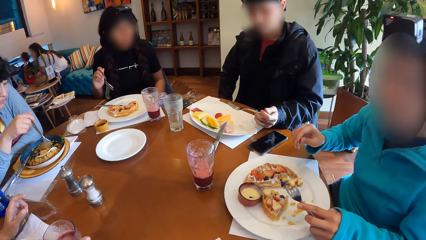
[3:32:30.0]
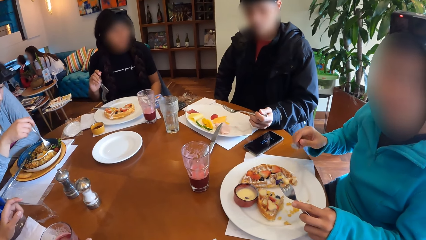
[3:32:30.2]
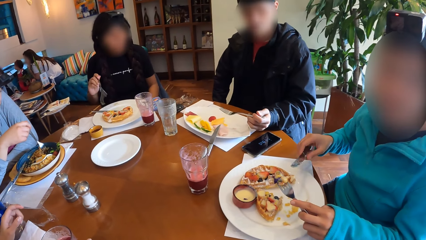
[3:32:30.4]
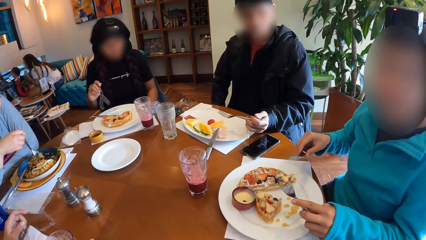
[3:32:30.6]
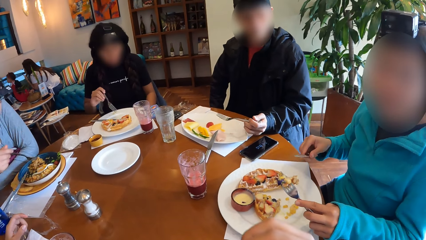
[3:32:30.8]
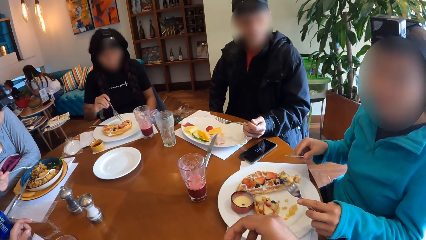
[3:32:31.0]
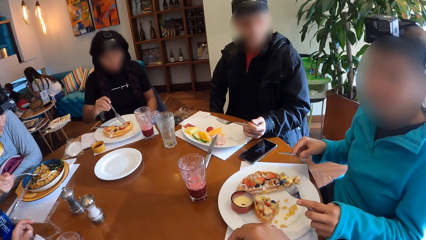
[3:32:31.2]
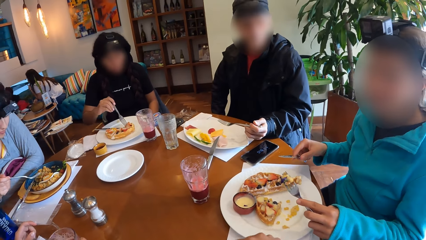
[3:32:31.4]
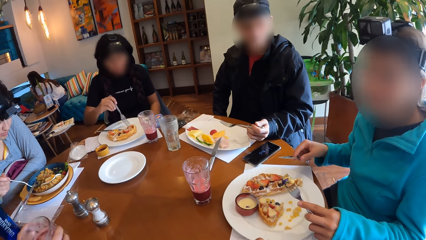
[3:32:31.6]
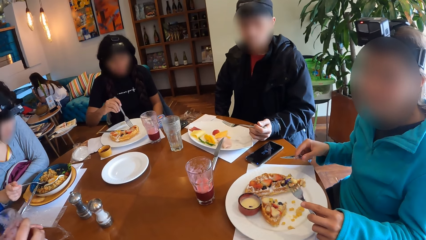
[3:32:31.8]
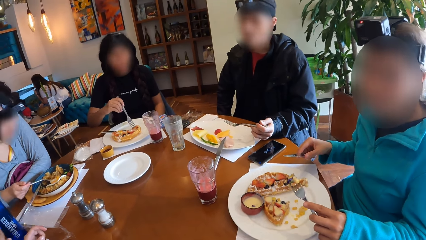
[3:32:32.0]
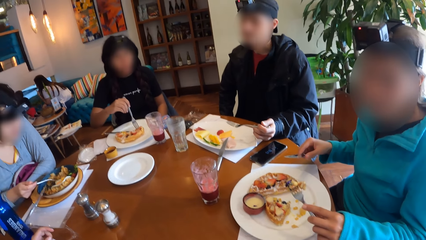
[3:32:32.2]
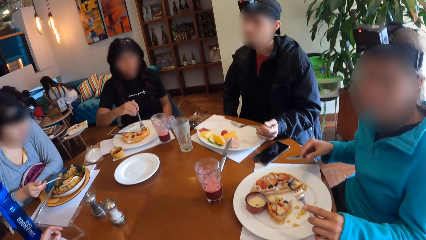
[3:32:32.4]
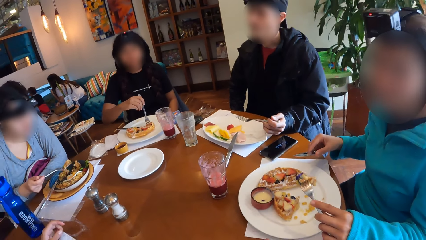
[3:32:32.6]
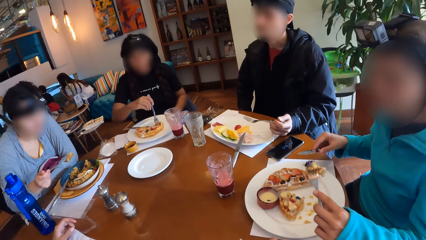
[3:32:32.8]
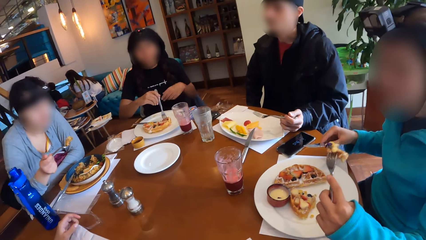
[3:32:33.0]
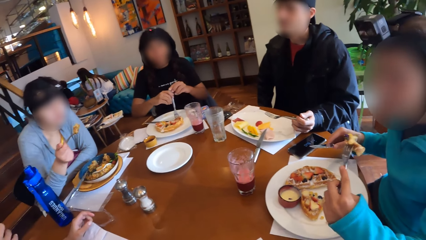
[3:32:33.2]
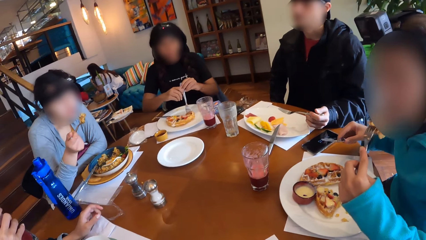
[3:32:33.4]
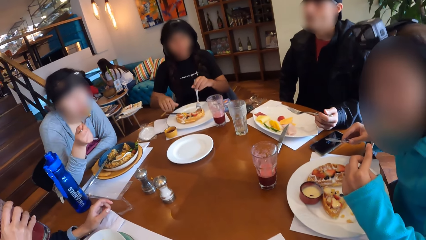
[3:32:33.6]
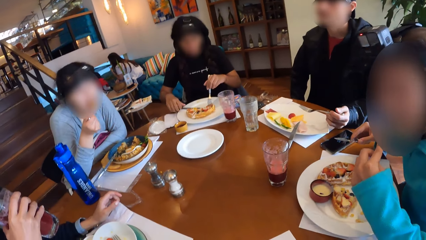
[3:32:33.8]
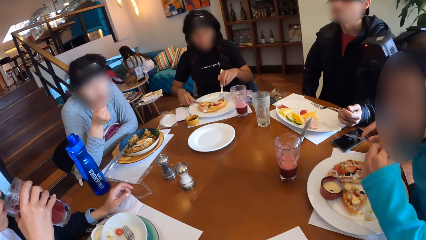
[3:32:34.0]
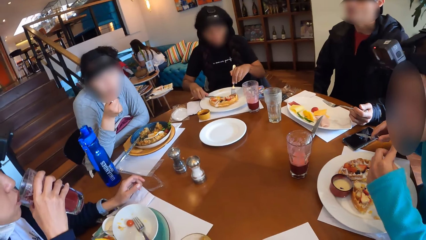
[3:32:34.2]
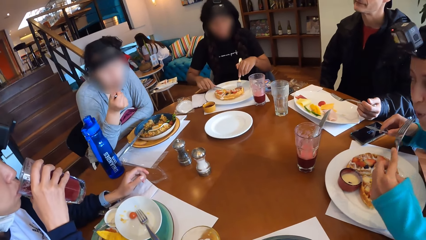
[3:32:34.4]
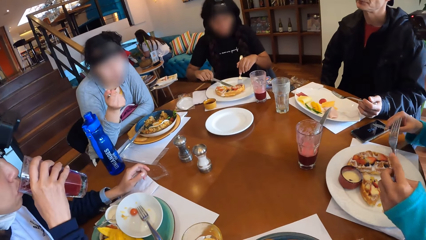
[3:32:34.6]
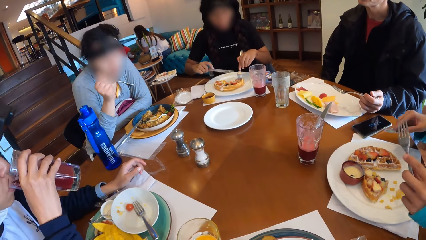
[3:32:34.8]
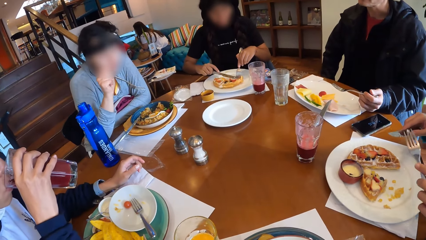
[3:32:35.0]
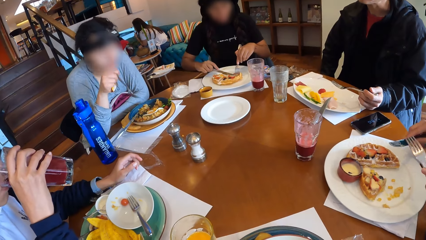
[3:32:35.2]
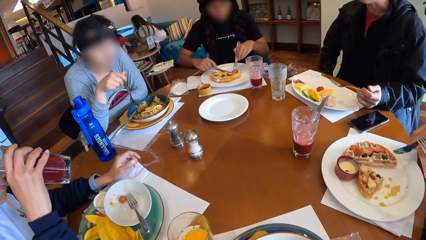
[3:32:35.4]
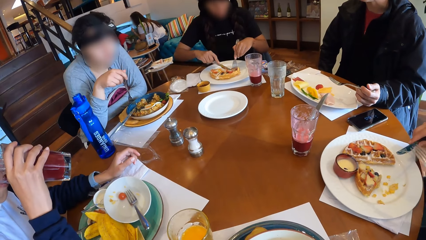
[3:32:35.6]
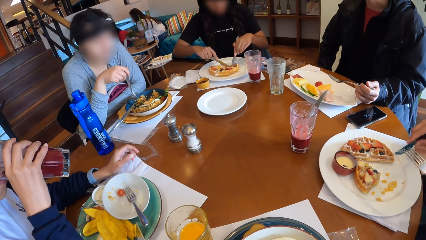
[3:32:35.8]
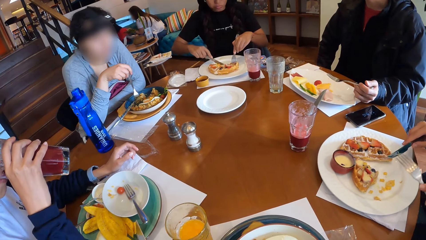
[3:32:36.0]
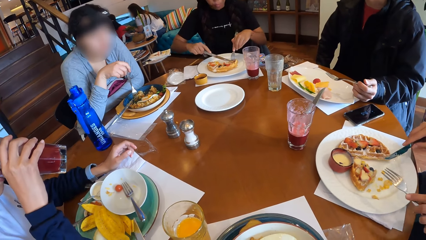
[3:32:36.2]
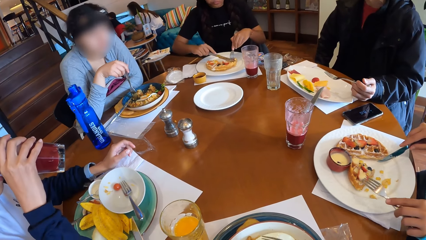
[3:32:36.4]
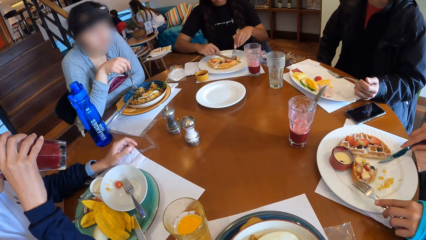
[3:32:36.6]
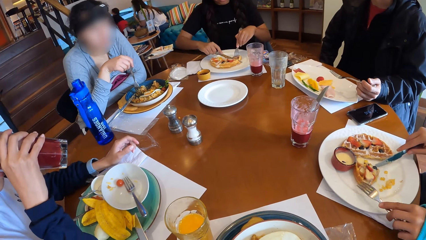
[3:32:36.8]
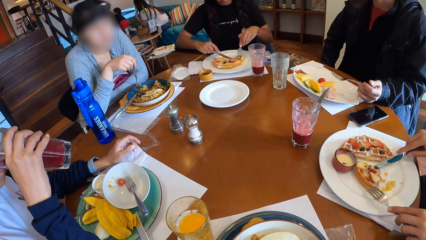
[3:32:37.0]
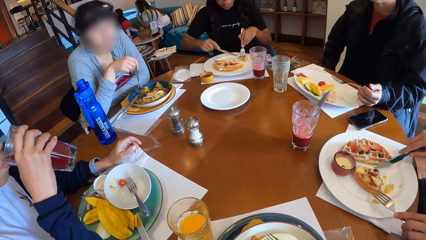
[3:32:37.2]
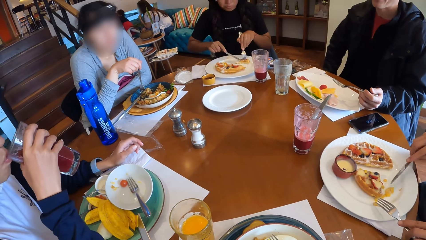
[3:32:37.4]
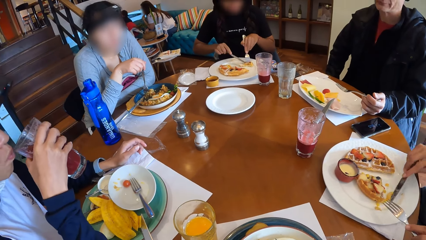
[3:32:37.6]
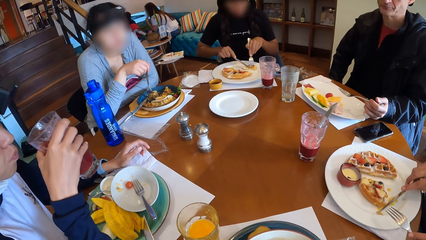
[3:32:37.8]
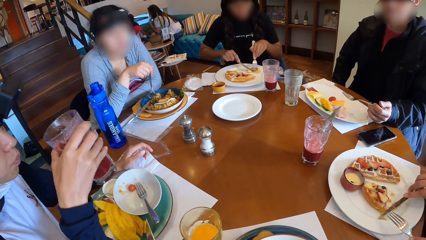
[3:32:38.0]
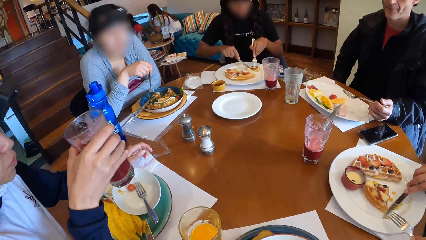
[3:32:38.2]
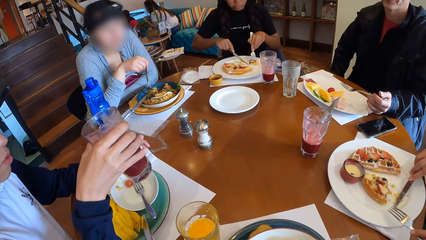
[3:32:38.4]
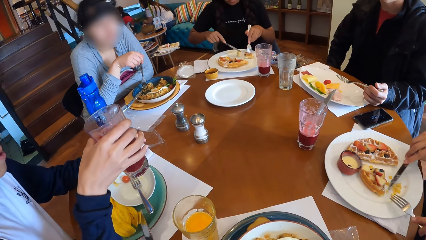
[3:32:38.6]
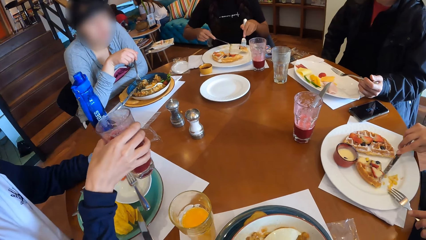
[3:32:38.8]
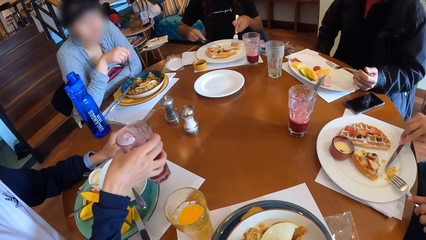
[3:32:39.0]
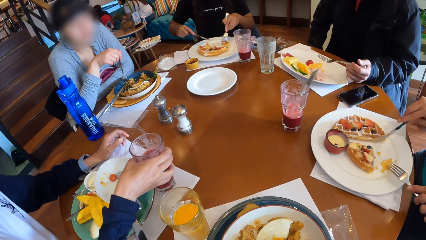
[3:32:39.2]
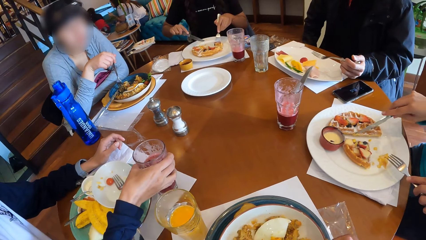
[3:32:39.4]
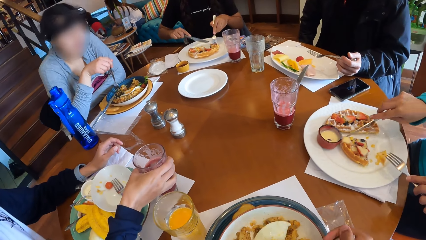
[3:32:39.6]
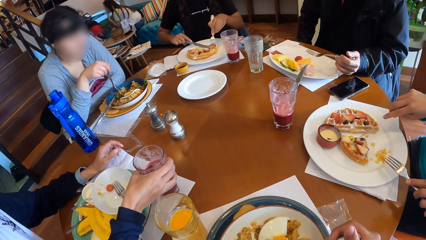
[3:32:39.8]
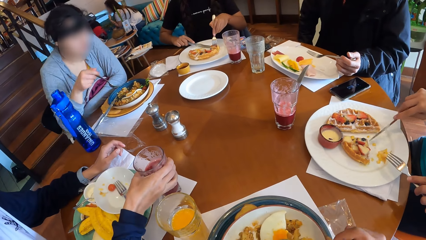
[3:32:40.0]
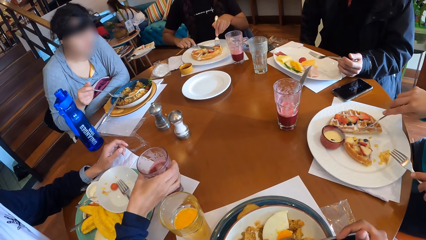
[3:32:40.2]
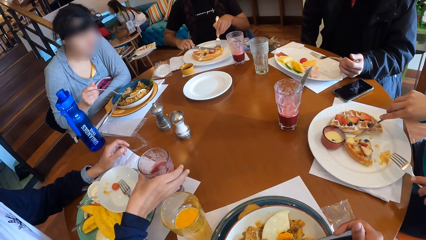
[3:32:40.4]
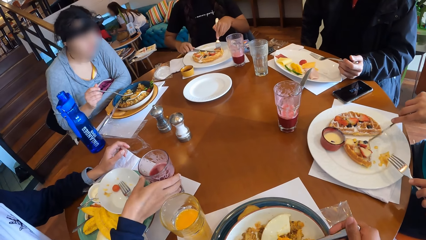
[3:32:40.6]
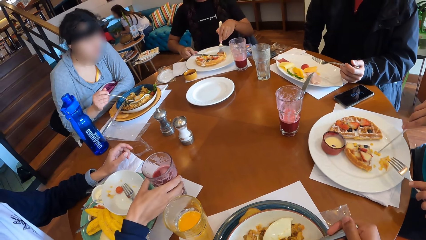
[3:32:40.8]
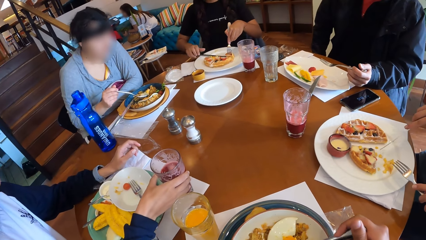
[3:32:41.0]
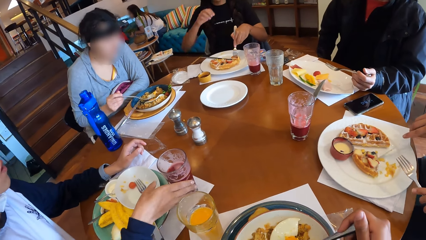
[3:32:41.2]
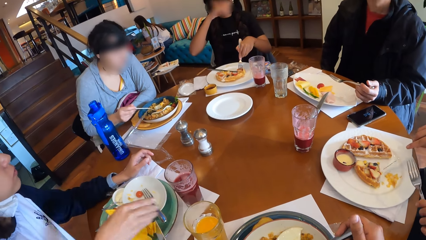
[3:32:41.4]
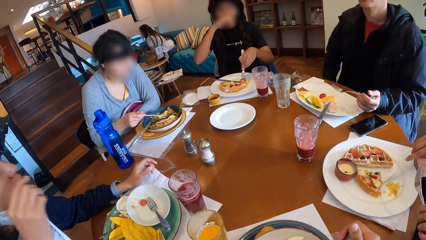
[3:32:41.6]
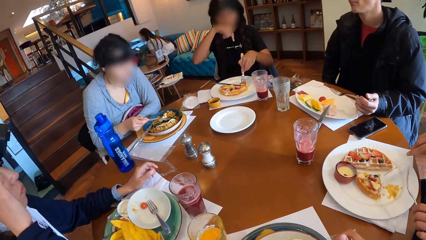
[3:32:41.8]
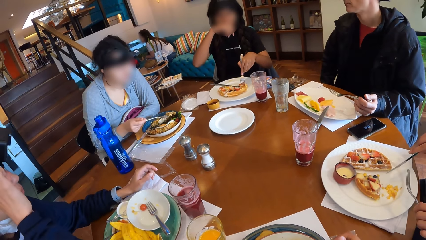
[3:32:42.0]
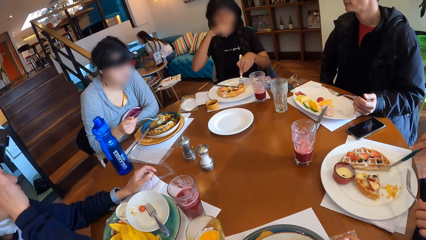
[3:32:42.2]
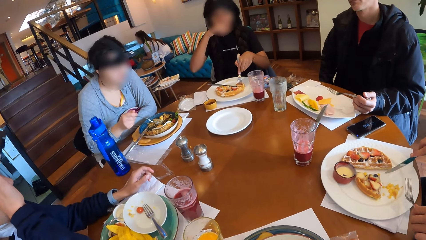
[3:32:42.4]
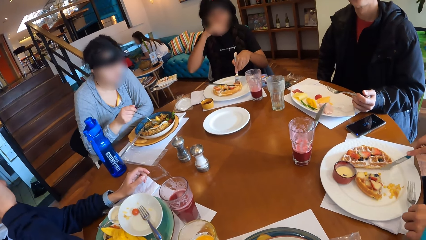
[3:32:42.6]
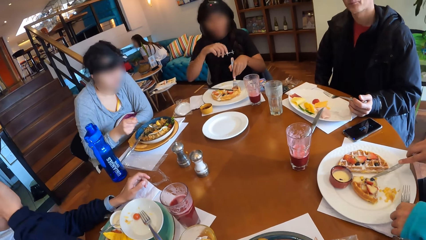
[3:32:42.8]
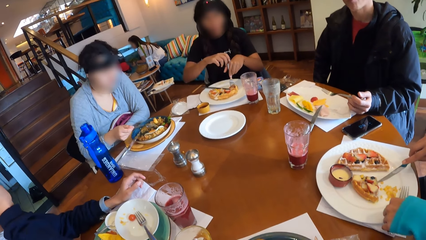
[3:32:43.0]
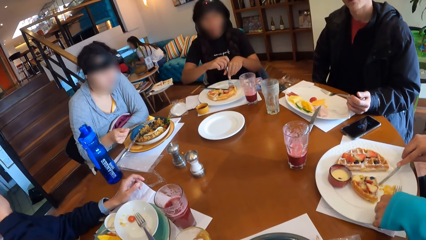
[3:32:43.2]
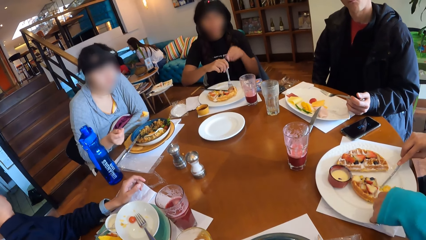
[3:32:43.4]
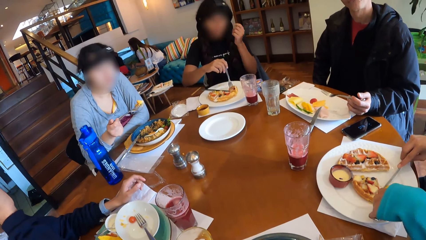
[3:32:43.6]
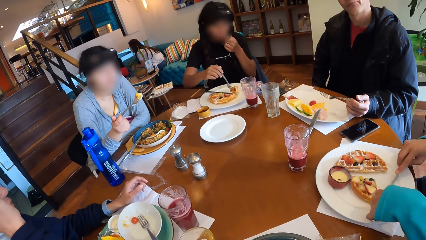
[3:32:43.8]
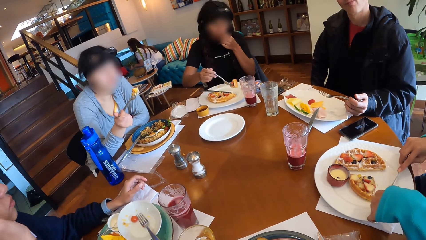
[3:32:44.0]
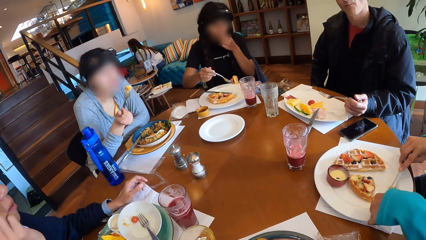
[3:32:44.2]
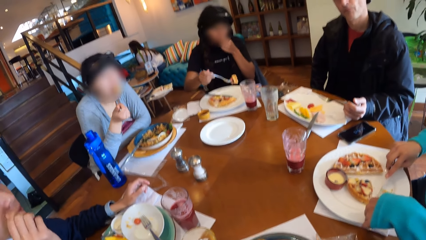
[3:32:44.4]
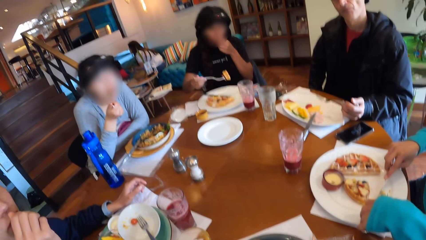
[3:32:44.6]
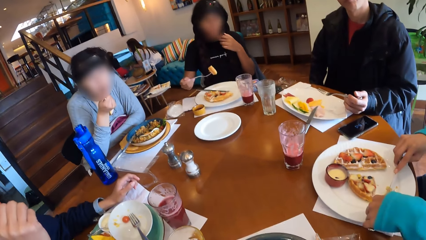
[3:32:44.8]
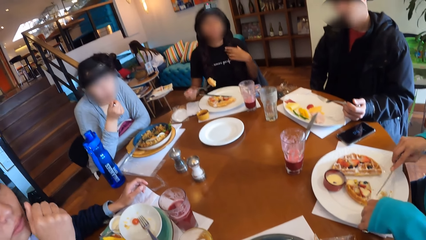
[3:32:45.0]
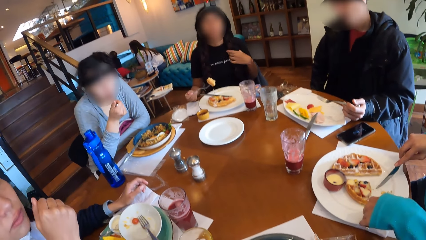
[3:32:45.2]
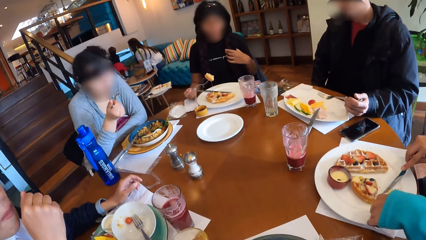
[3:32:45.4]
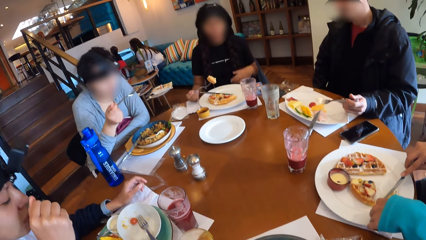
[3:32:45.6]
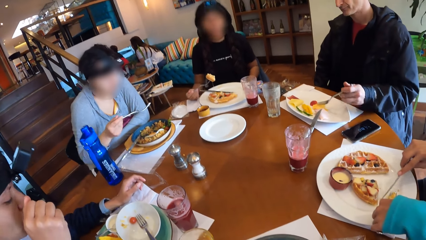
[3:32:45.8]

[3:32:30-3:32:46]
The camera wearer looks around. A woman interacts with the camera wearer. Another woman picks on the waffle on the plate with the fork in her right hand. A third woman picks up a cup of juice from the table with her right hand. A fourth woman scoops salad from her plate on the table with the fork in her right hand. The second woman passes the fork in her right hand to her left hand. The first woman eats the waffle on the fork in her left hand. The fourth woman eats the salad in the fork in her right hand. The third woman drinks from the cup of juice in her right hand. The second woman picks up the table knife from the plate with her right hand and cuts the waffle with the table knife in her right hand. The third woman places the cup of juice on the table. The camera wearer eats food. The fourth woman picks a piece of egg and some salad on her plate on the table. The second woman raises her right hand to her face. She raises her right hand to her face again. She places her right hand on the fork in her left hand. The first woman adds pieces of waffles to the fork in her left hand with the table knife in her right hand. The second woman raises her left hand to her face and picks up the waffle on the fork in her right hand. The fourth woman eats the egg and salad in the fork in her right hand.
